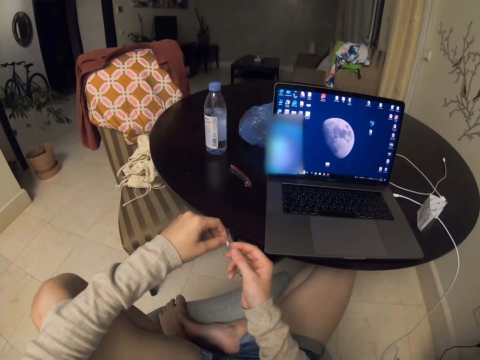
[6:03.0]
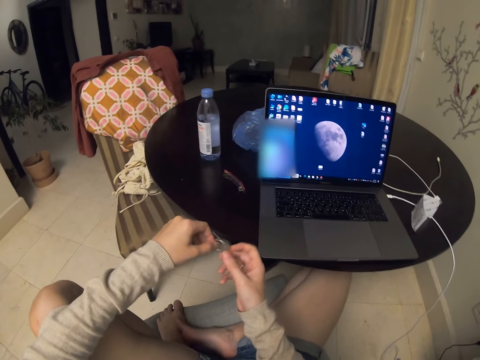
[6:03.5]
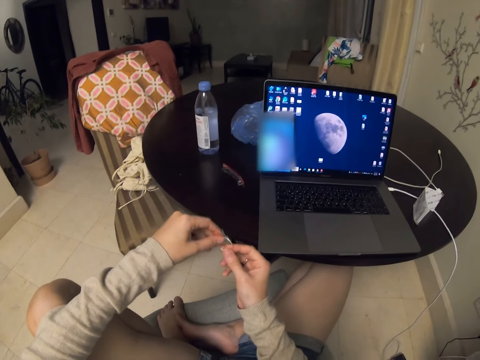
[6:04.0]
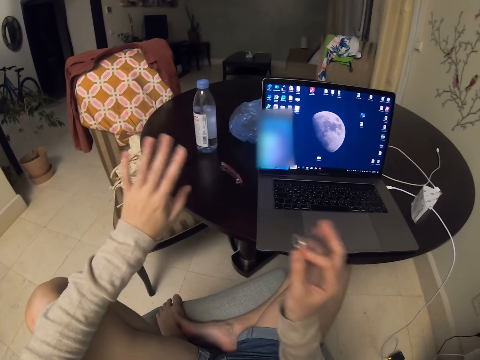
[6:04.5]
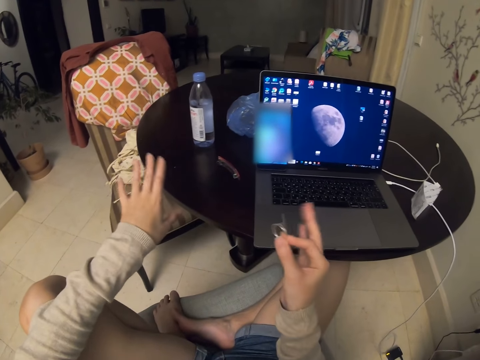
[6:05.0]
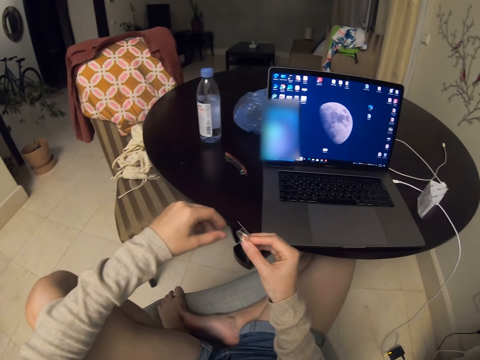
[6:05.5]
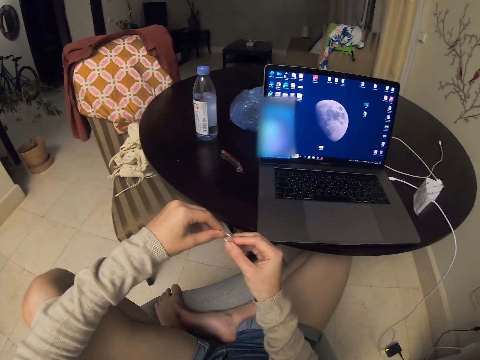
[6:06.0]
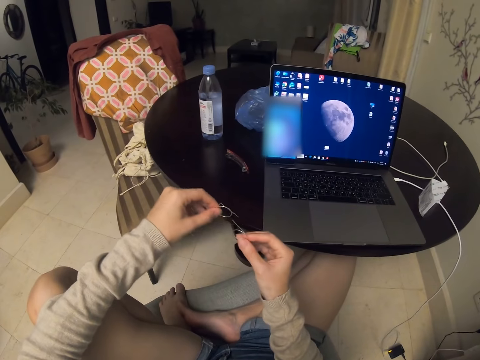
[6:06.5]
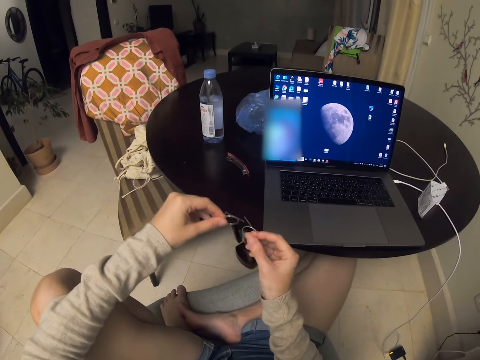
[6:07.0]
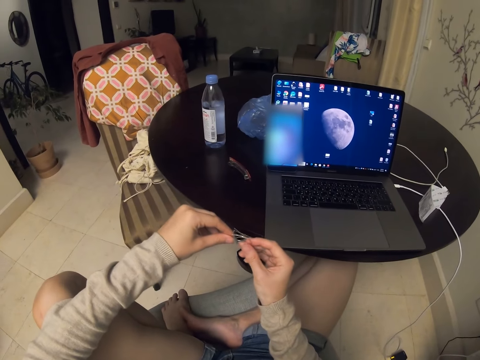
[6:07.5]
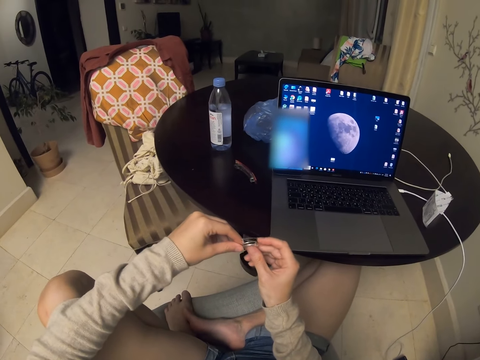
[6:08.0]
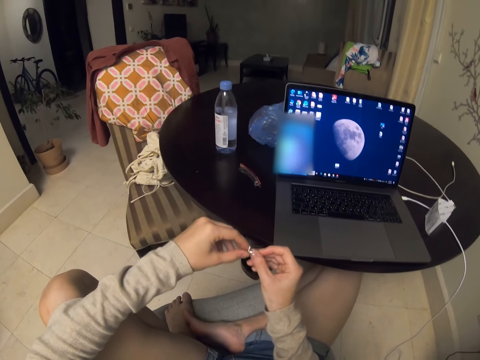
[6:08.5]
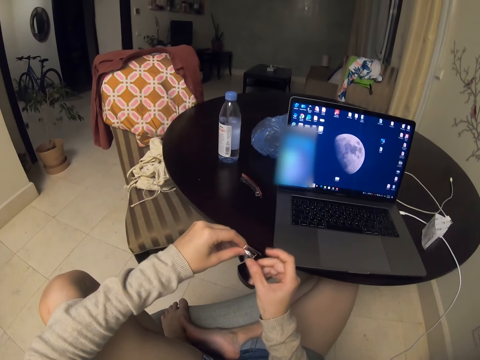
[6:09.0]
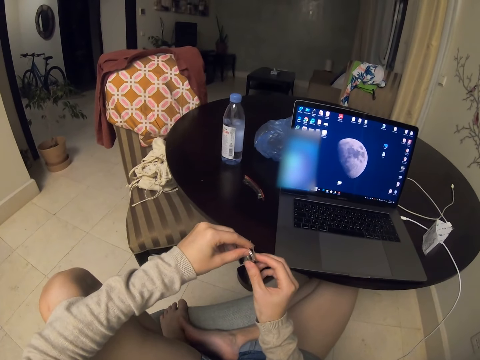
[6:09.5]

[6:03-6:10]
The camera wearer throws hands apart.

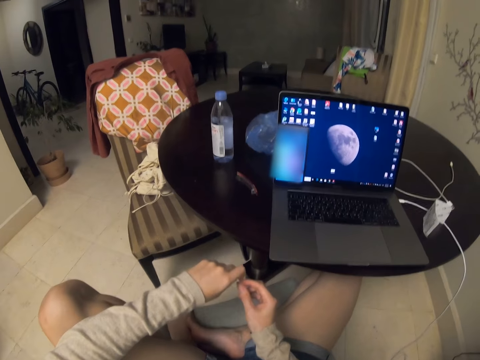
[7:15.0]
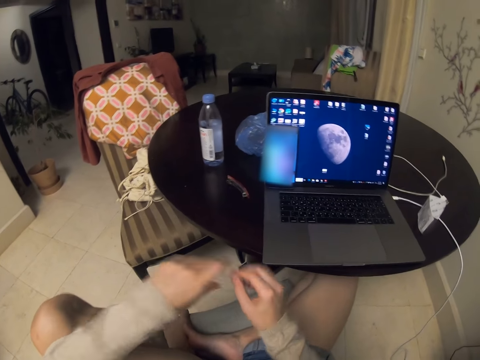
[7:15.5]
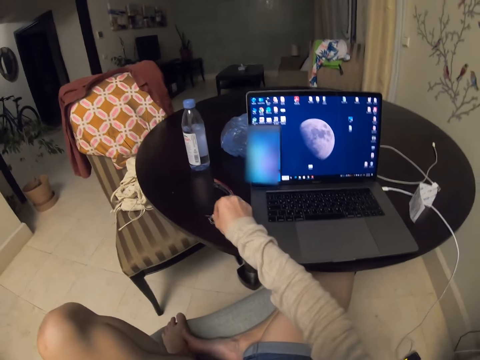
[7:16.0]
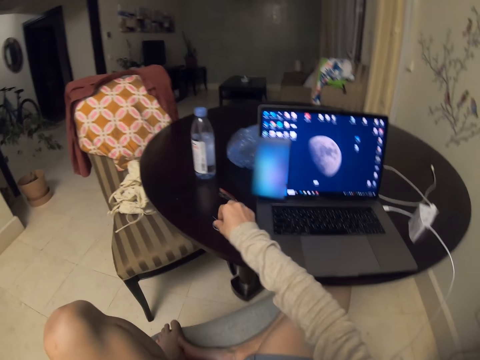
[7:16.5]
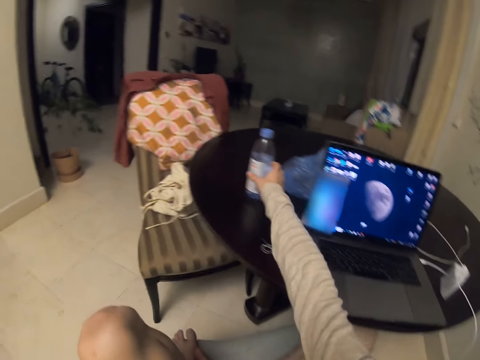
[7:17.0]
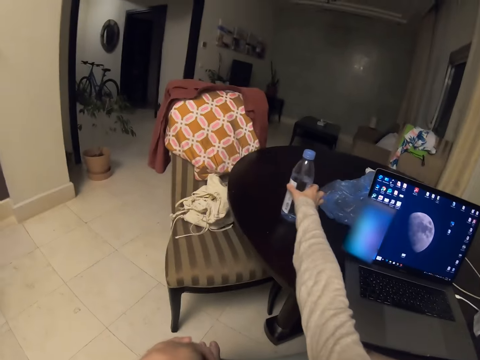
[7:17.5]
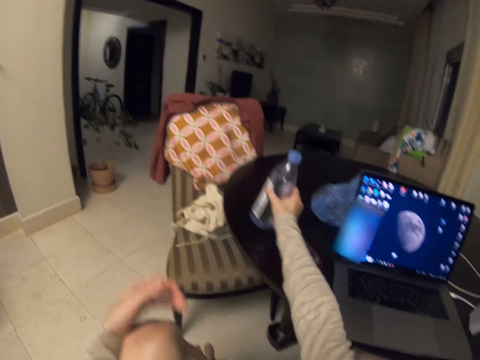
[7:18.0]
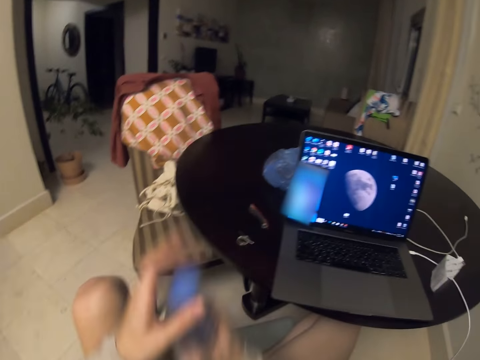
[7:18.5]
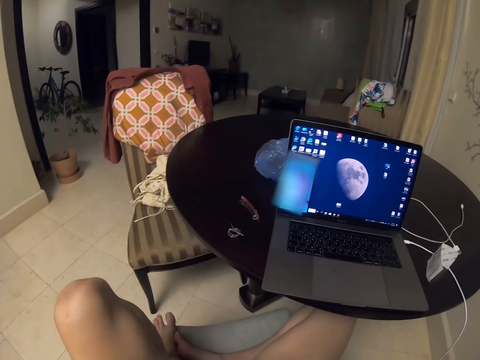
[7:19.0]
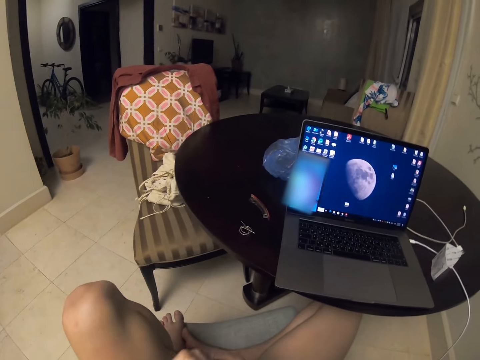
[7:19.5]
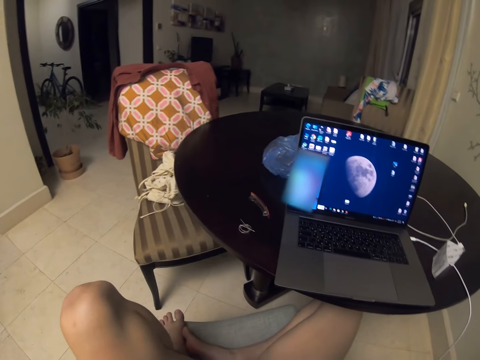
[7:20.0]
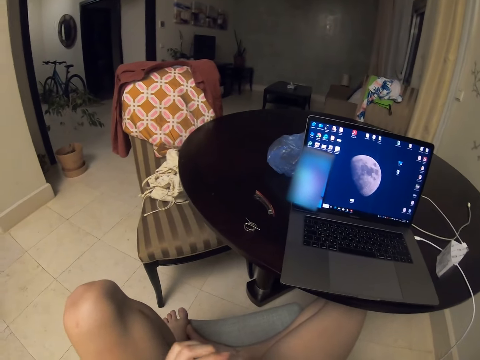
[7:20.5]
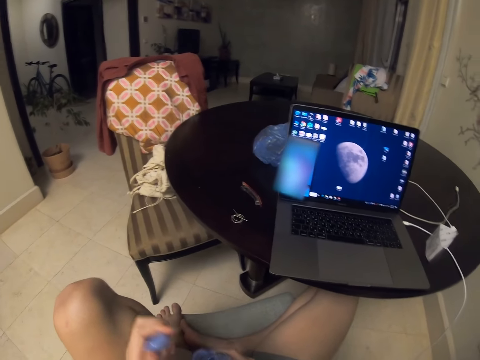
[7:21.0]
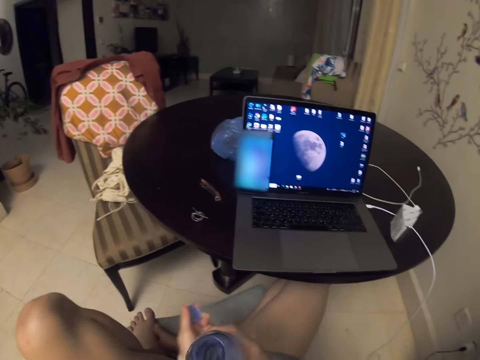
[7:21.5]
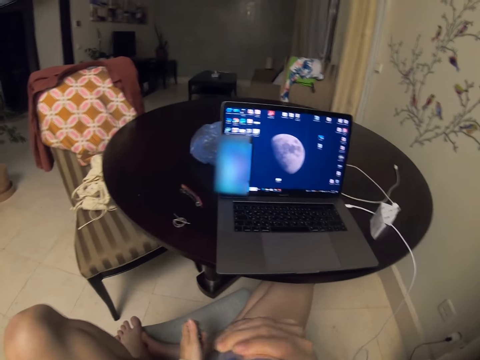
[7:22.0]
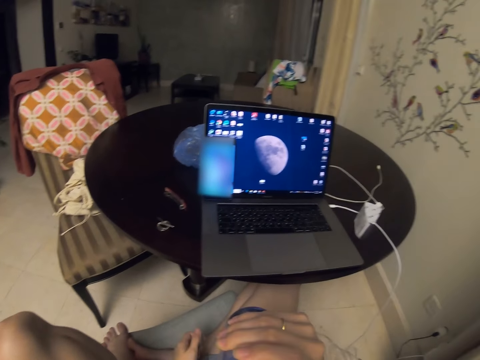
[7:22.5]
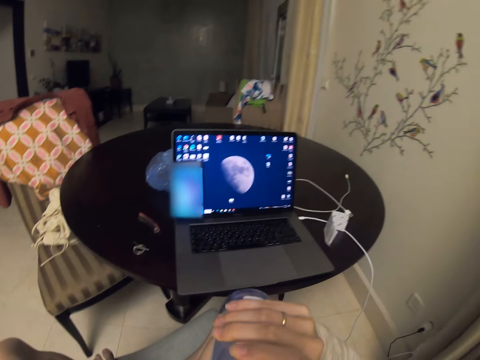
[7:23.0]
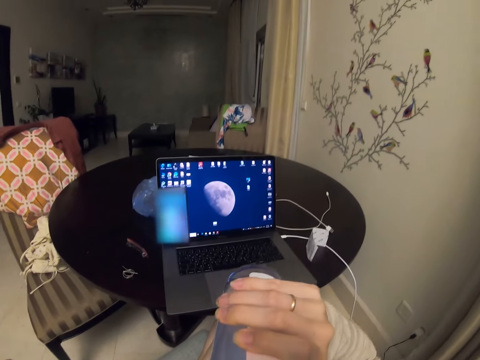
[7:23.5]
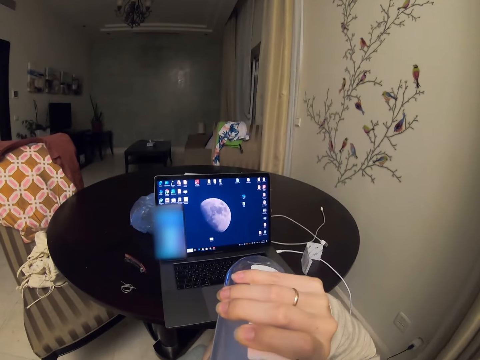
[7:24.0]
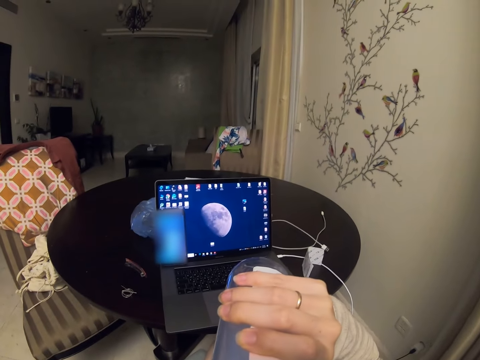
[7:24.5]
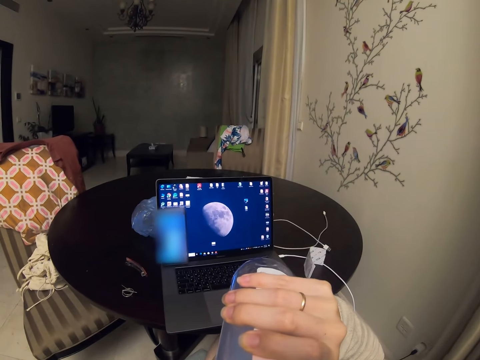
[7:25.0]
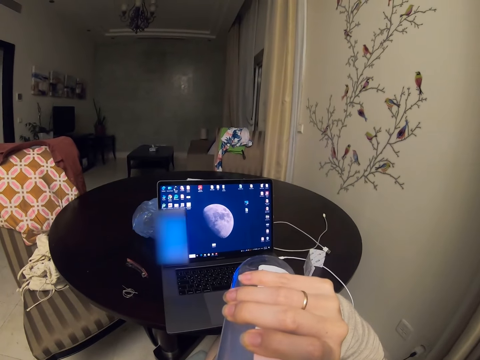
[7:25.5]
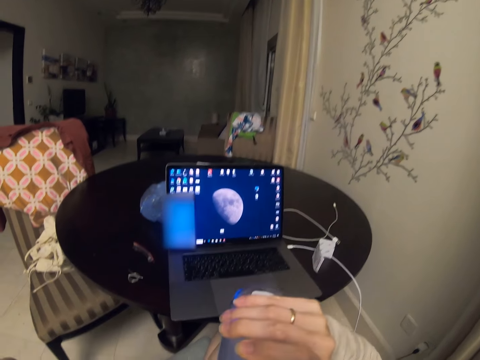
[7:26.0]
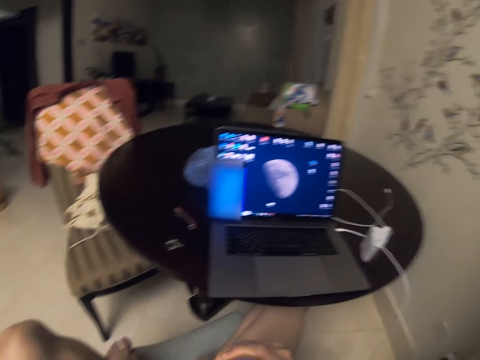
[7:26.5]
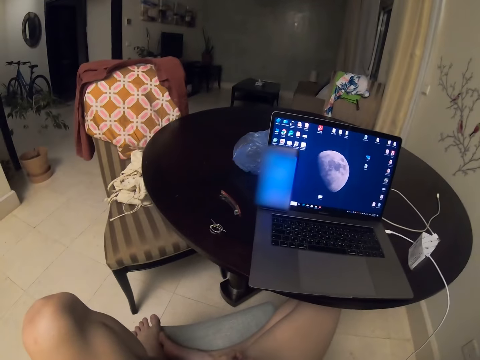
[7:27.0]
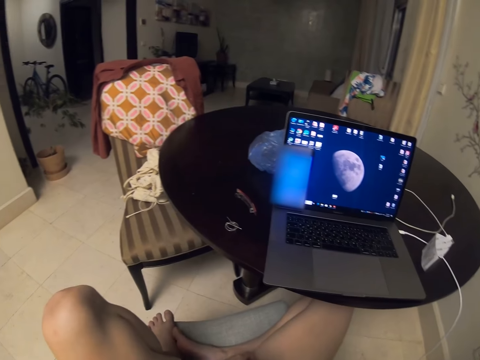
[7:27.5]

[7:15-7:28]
The camera wearer puts back the ring. They pick the bottle of water from the table. They open the bottle of water. They drink the water.

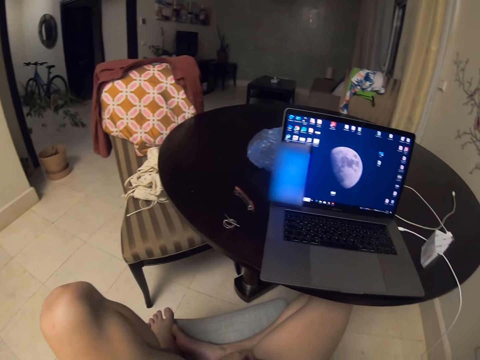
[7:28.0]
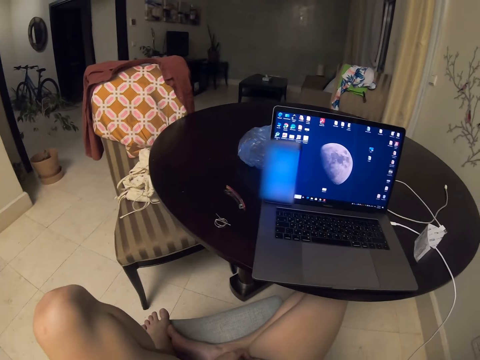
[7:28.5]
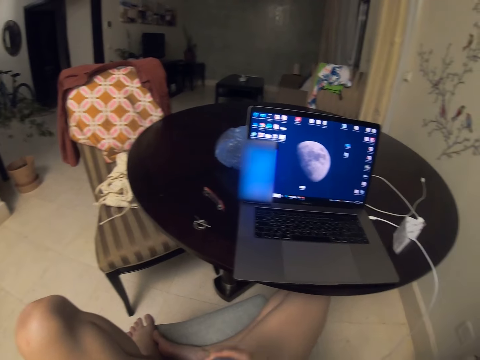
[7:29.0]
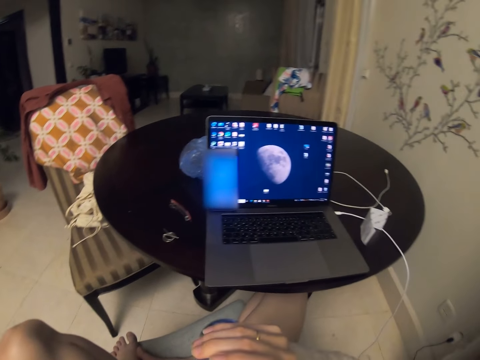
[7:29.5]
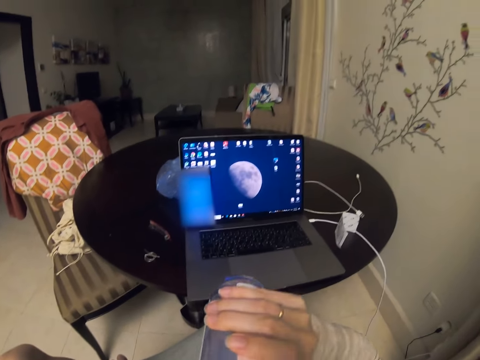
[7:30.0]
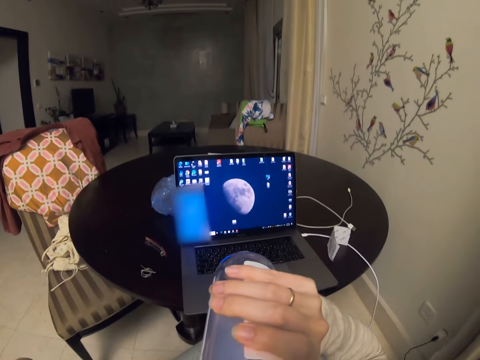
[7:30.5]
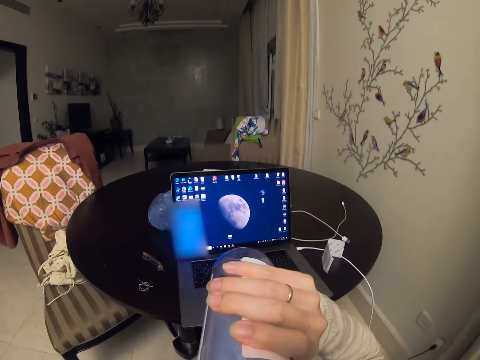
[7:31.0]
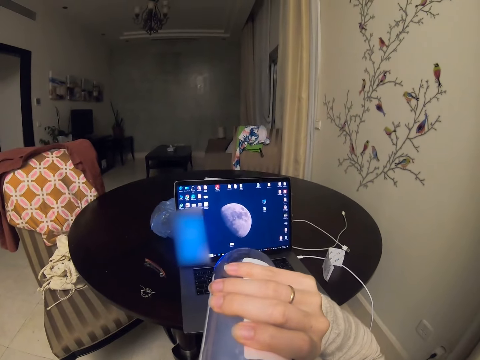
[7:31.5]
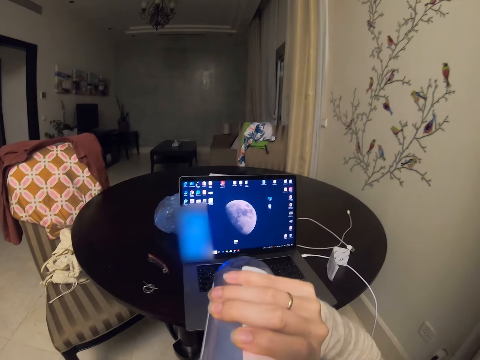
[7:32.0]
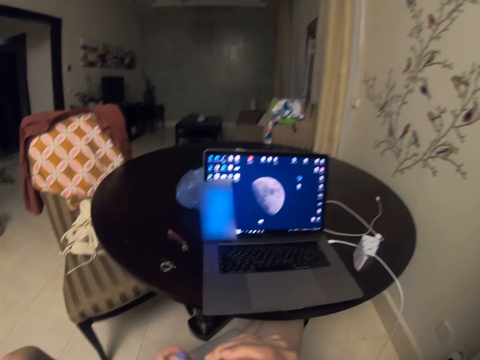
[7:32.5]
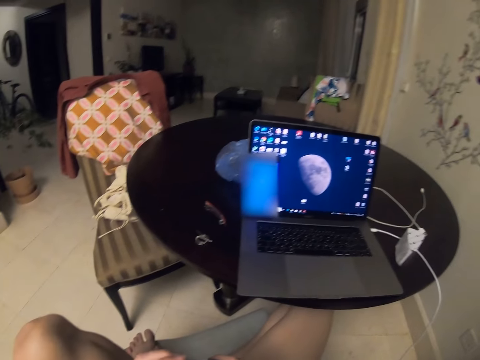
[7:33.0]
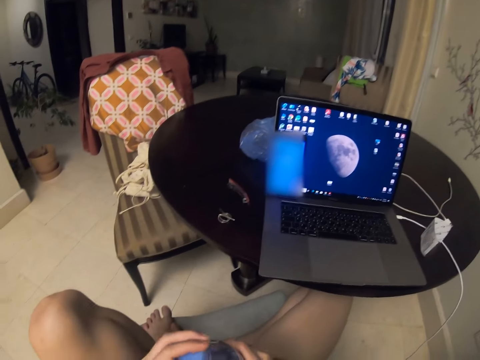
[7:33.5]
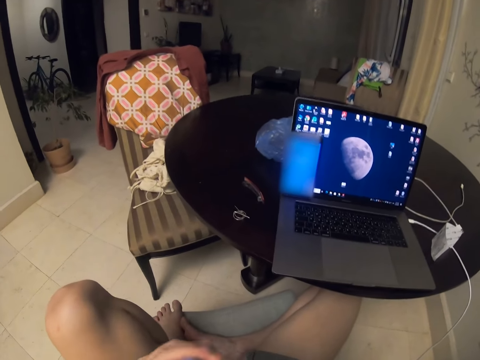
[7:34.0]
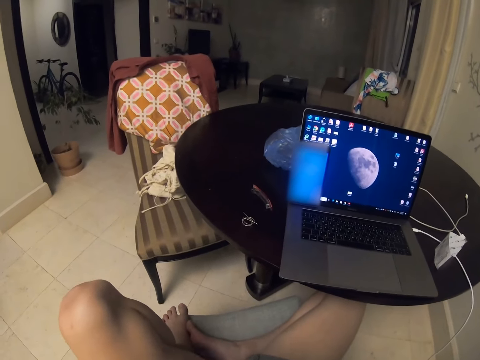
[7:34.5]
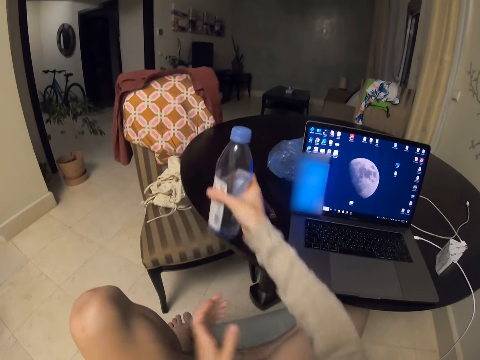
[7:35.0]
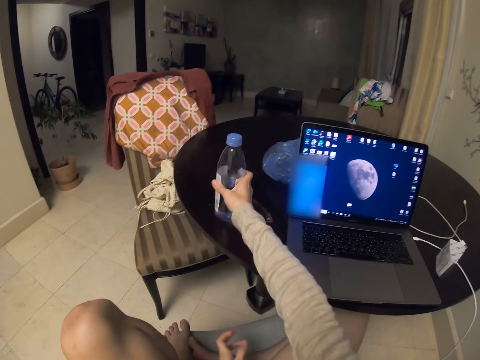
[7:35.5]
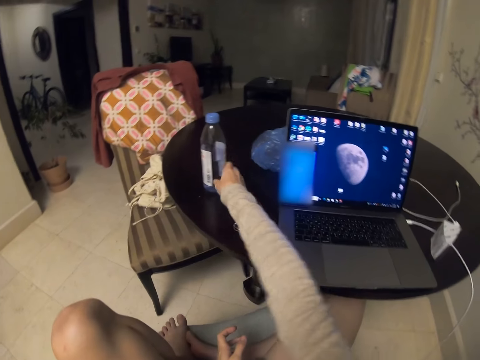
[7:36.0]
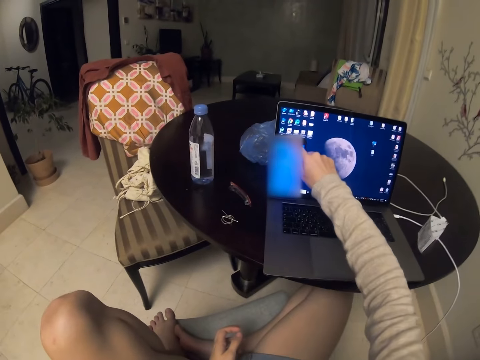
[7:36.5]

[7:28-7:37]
The camera wearer closes the water bottle. They put back the bottle of water on the table.
